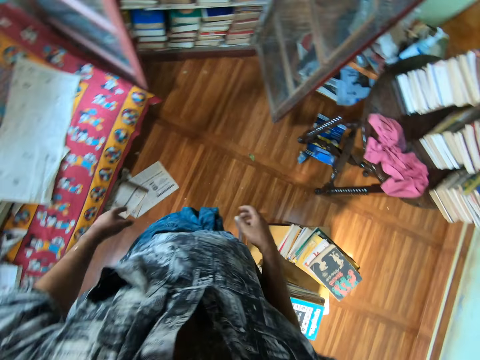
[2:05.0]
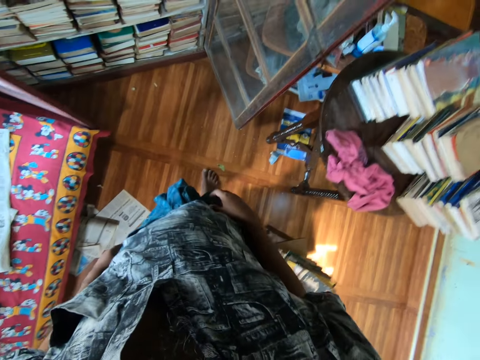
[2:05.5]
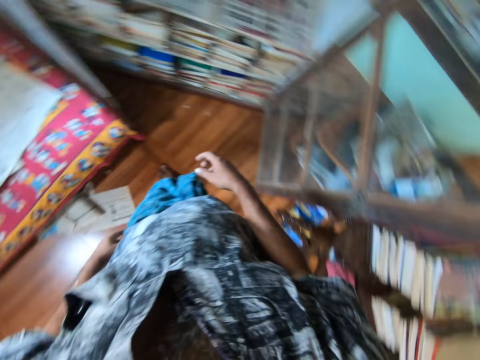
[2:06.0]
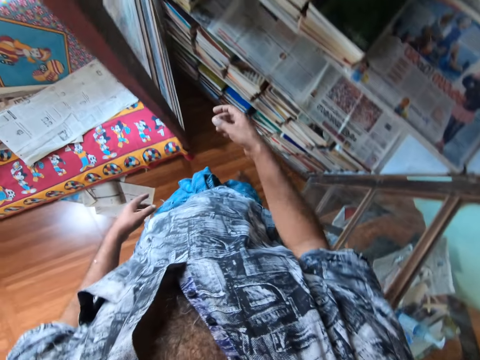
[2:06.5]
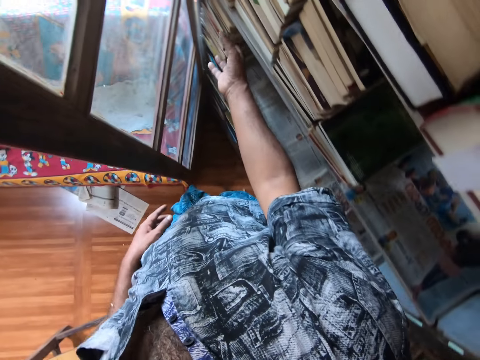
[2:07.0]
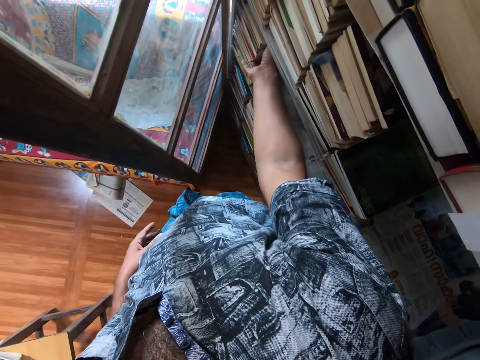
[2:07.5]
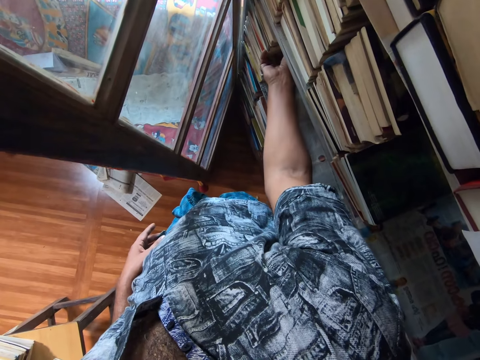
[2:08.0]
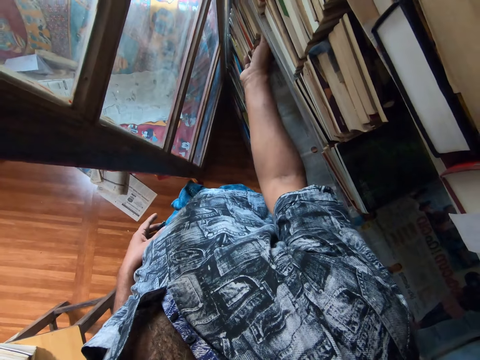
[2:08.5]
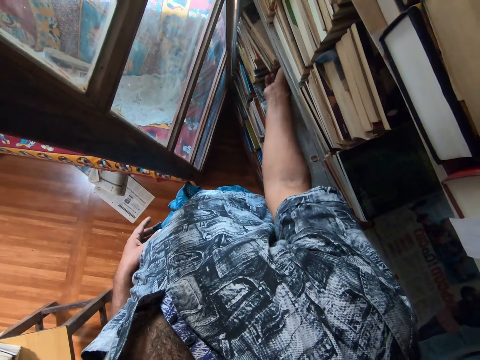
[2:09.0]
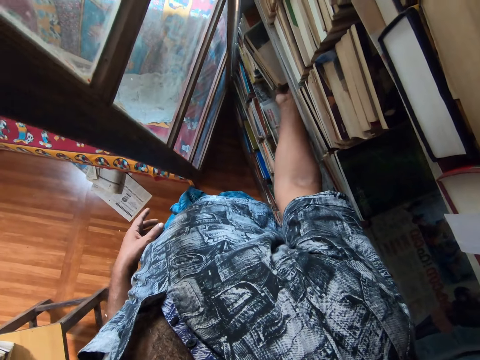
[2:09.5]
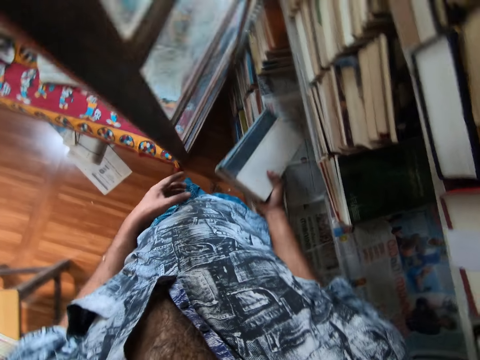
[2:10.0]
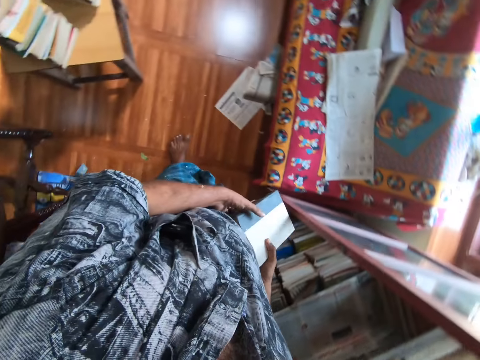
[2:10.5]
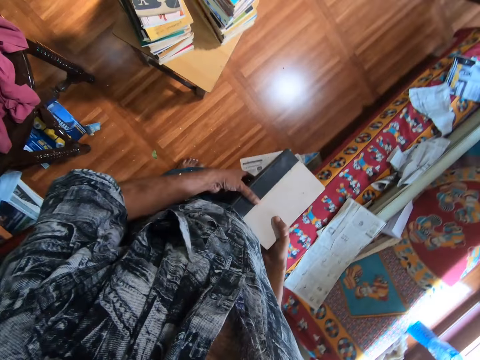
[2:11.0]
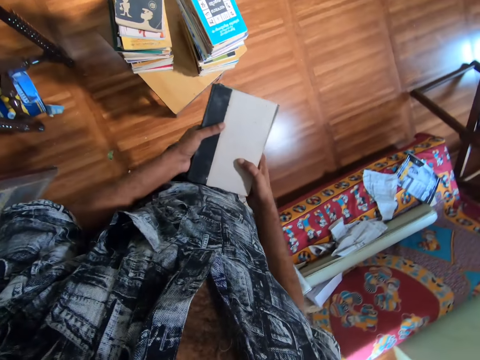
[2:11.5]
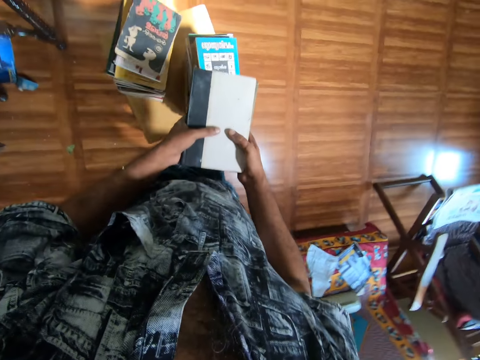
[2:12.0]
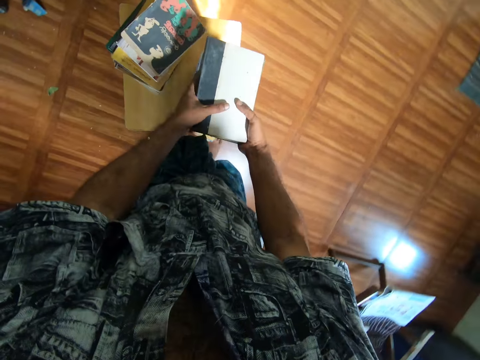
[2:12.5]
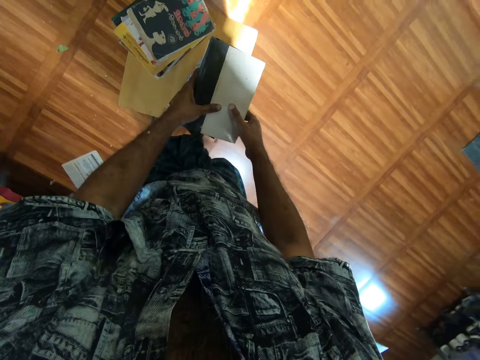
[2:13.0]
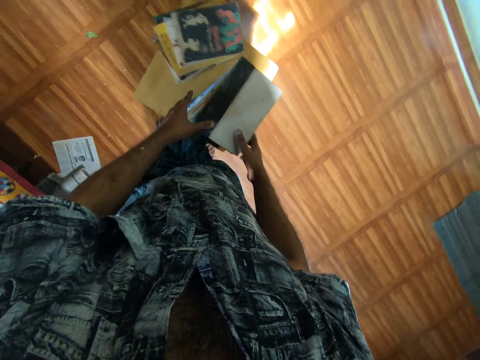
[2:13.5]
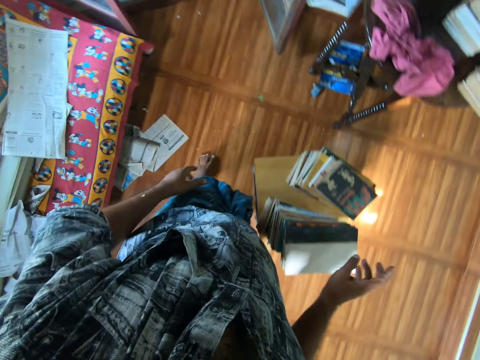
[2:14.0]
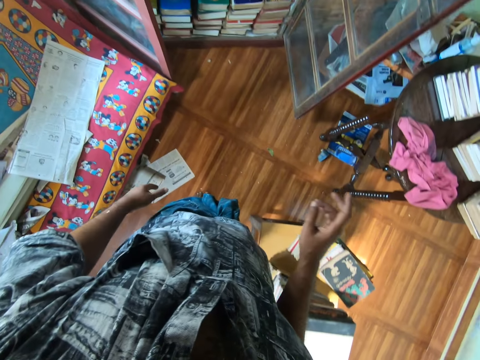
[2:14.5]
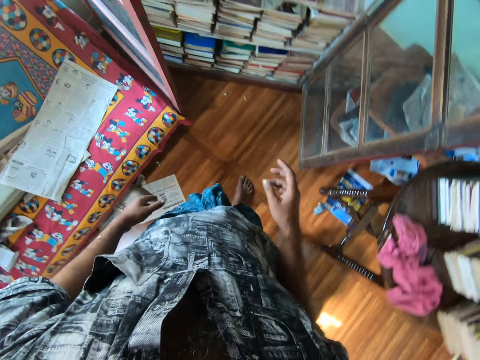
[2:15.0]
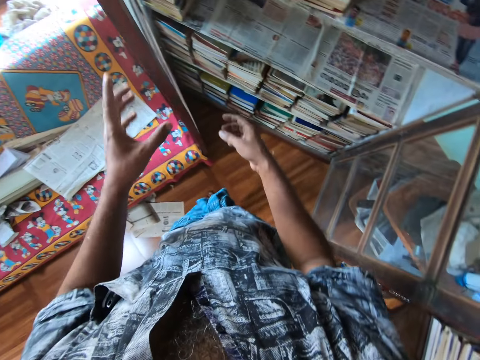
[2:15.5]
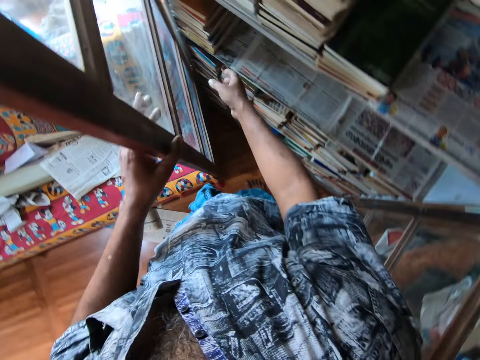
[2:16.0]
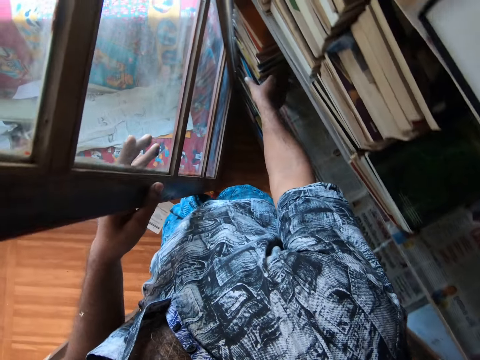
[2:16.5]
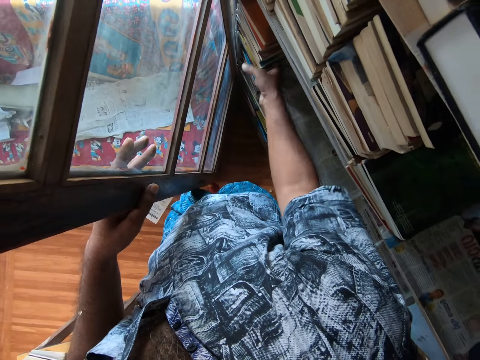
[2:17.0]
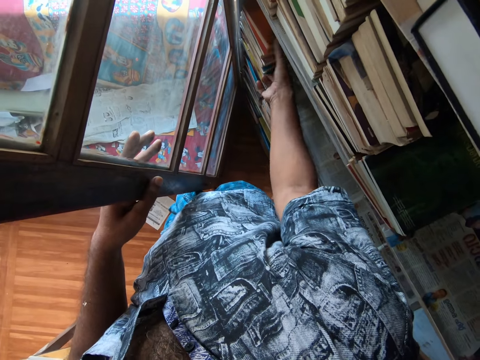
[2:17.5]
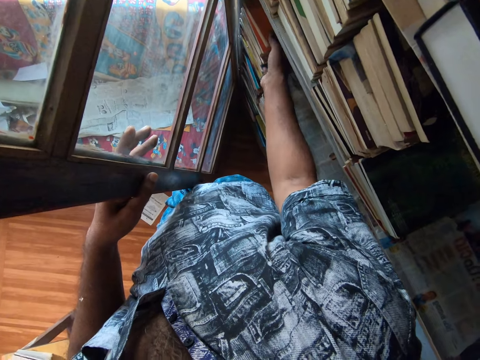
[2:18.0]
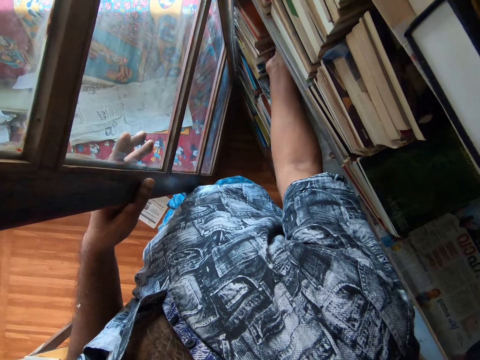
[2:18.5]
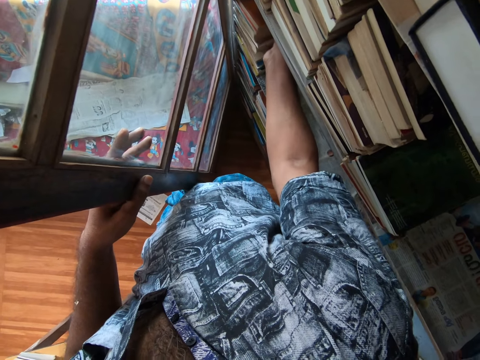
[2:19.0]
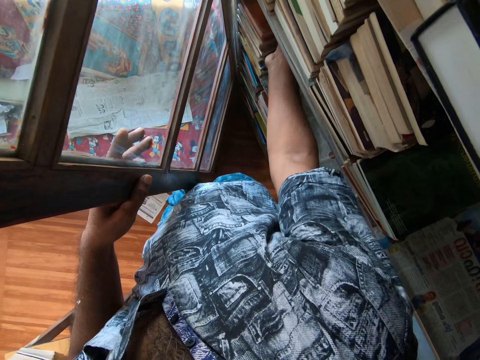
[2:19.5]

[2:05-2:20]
The camera wearer walks around. They pick the books from the bookshelf. They walk around. They put the books on top of books on the stool. They walk around. They hold the bookshelf door with the left hand. They pick the books from the bookshelf.

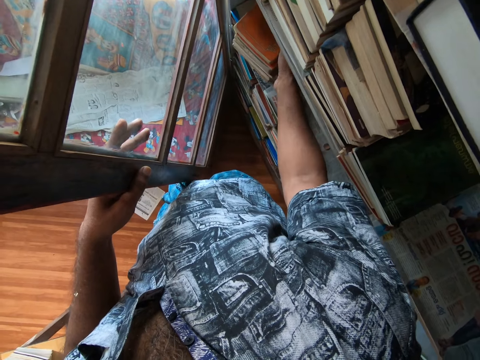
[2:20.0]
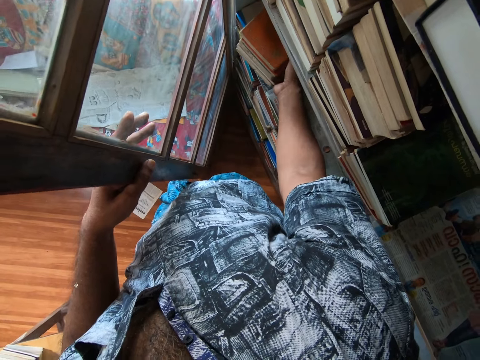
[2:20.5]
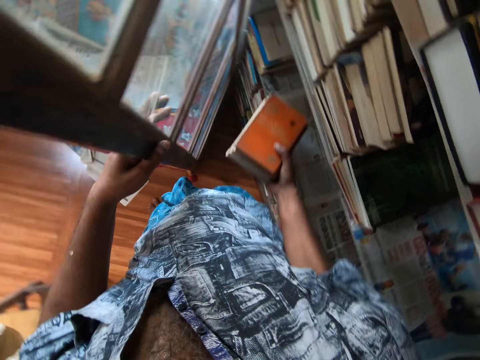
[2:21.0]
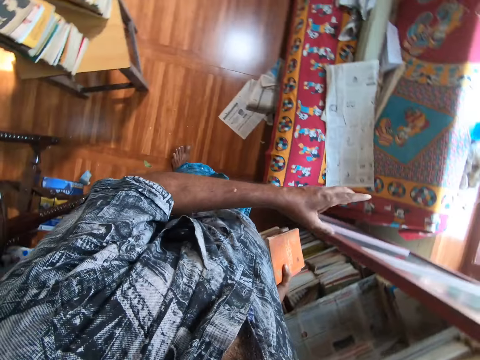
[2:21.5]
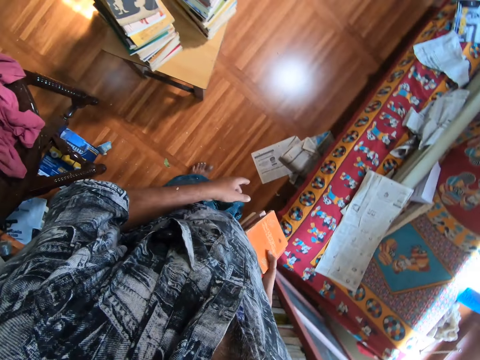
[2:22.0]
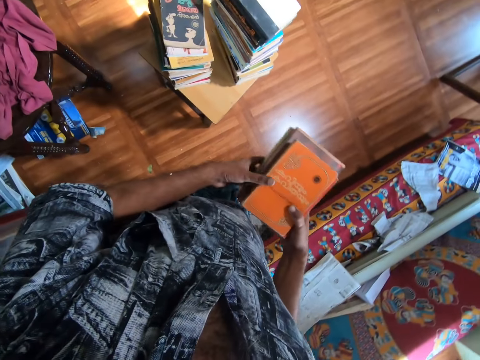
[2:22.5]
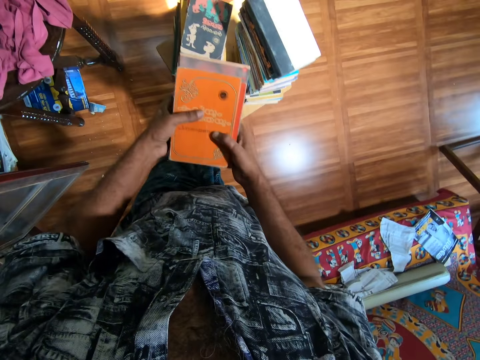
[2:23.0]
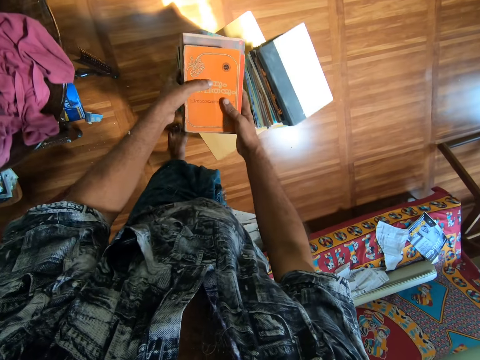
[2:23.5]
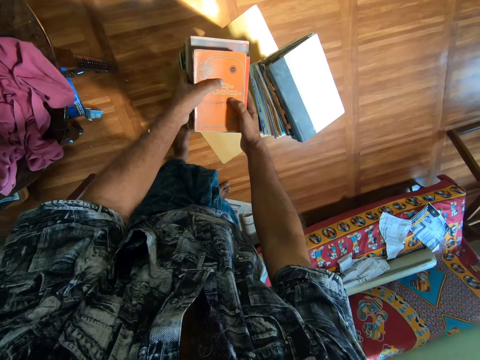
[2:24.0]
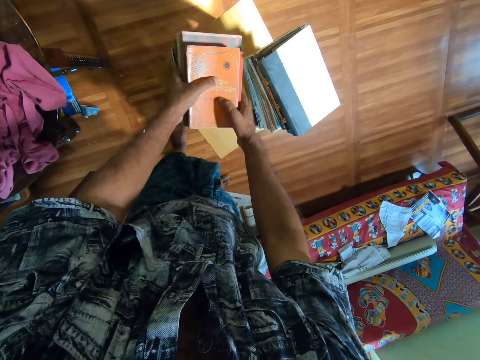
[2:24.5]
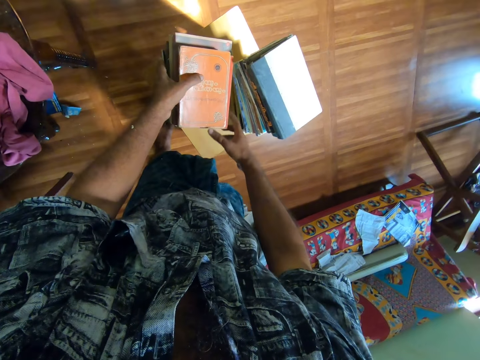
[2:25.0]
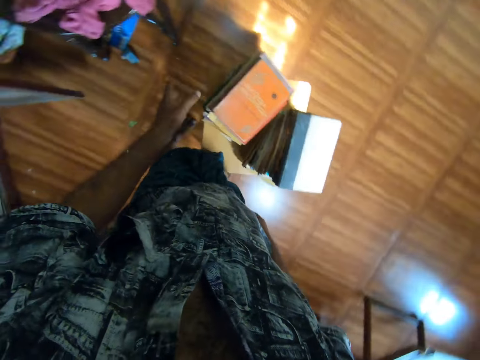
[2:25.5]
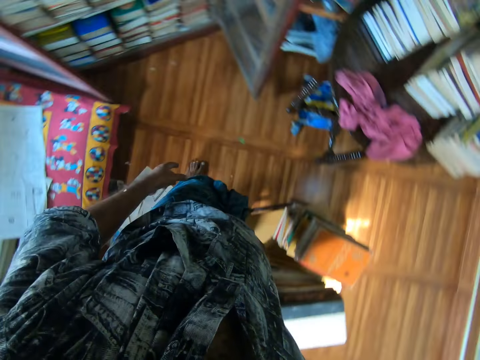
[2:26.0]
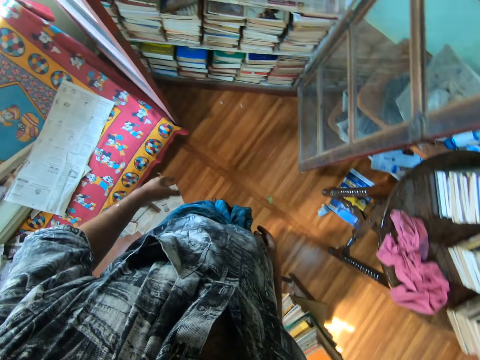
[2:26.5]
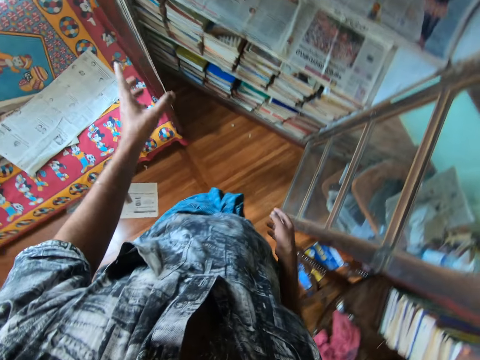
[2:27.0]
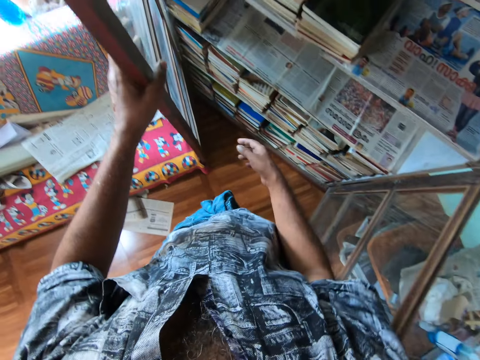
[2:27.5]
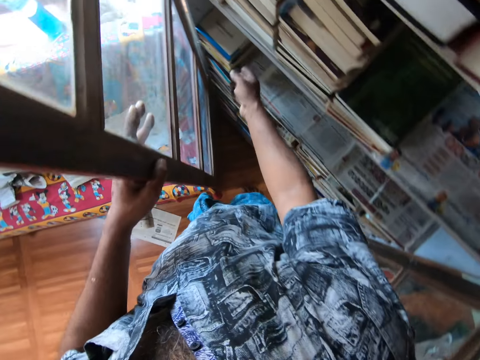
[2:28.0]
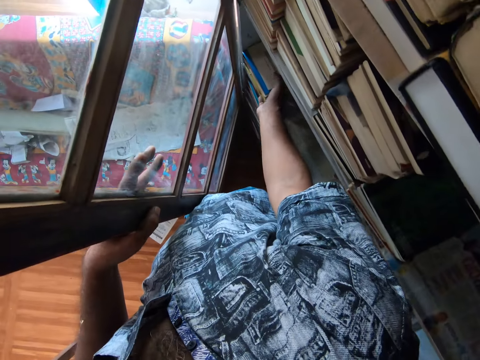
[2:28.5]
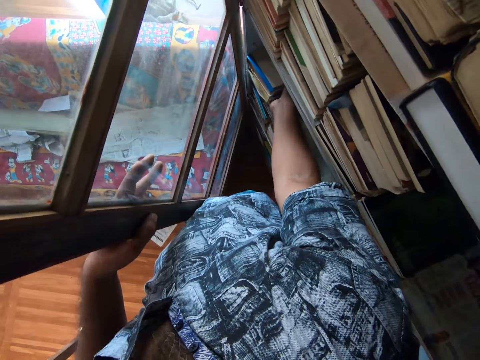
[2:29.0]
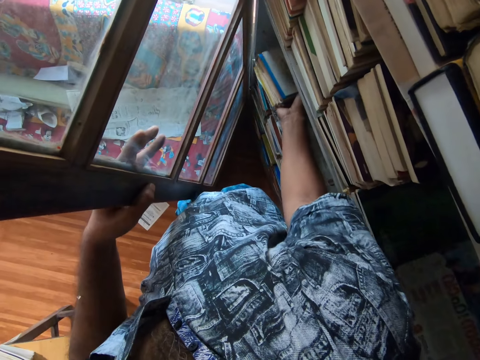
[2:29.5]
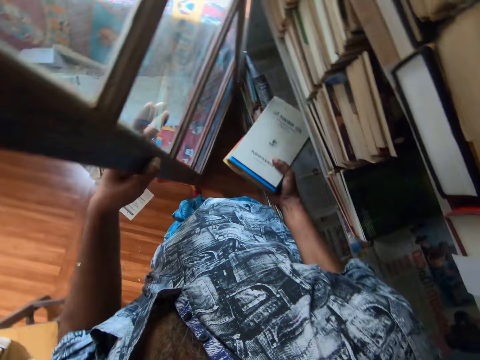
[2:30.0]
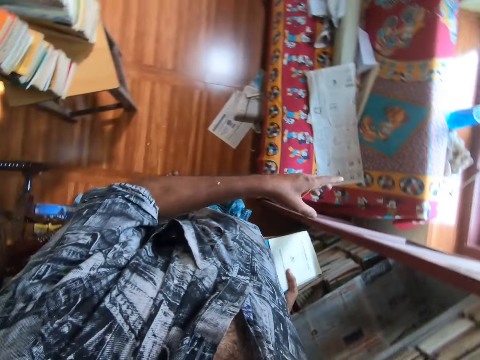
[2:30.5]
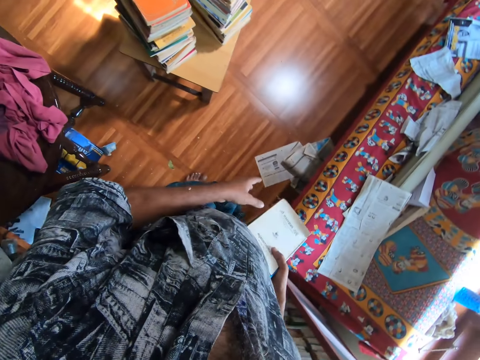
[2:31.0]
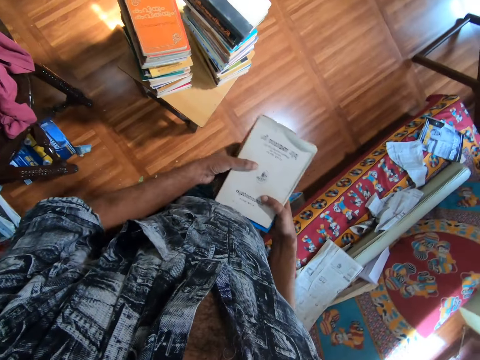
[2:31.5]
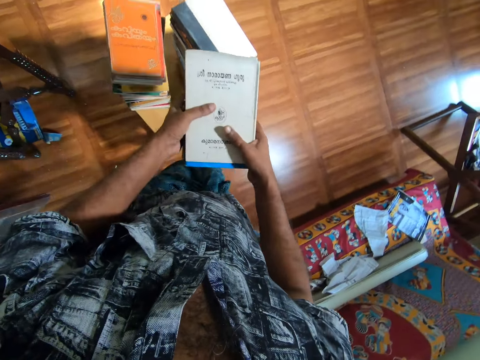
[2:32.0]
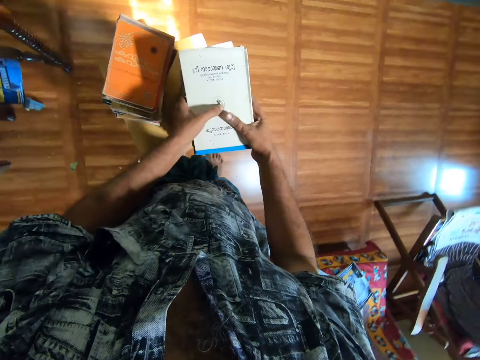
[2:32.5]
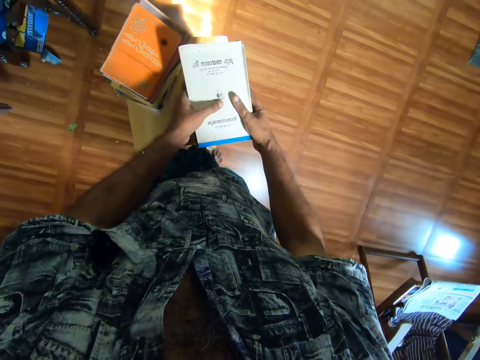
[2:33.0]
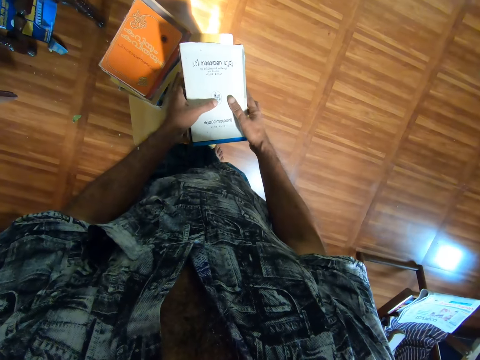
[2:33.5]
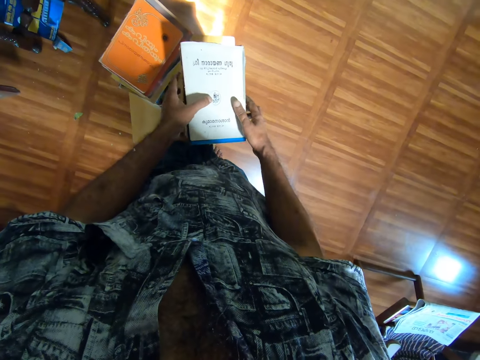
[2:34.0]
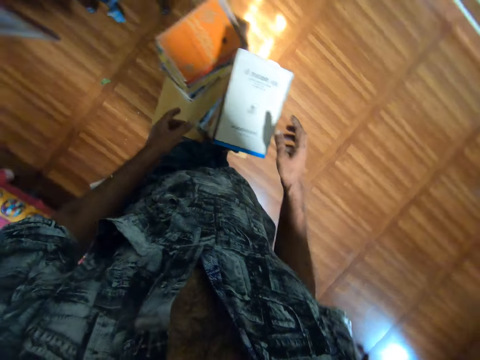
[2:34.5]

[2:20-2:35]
The camera wearer walks around. They put the books on top of books on the stool. They walk around. They hold the bookshelf door with the left hand. They pick the books from the bookshelf. They walk around. They put the books on top of books on the stool.
